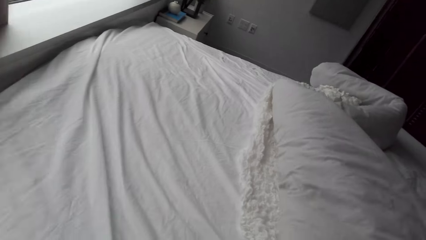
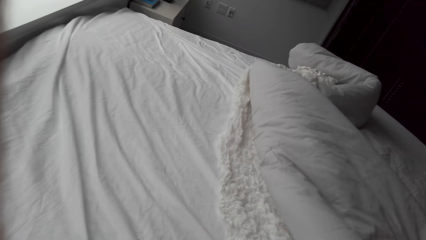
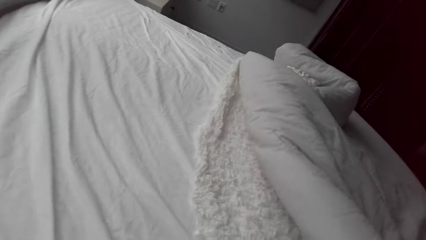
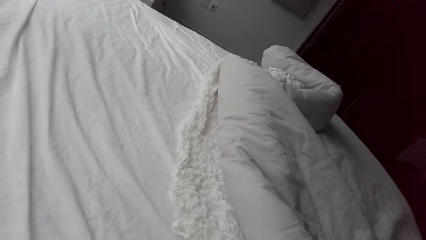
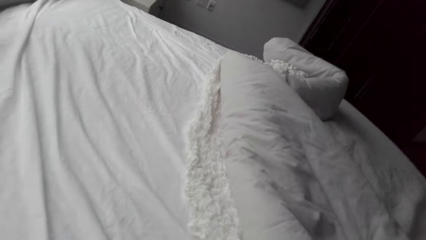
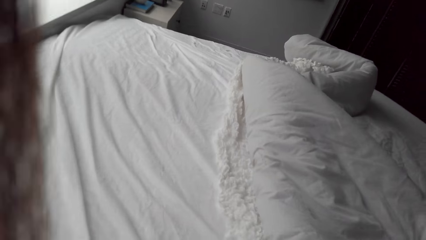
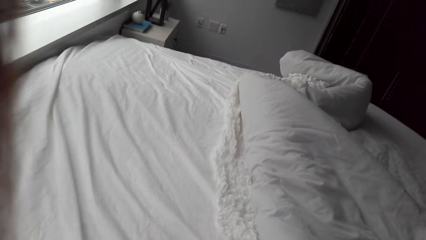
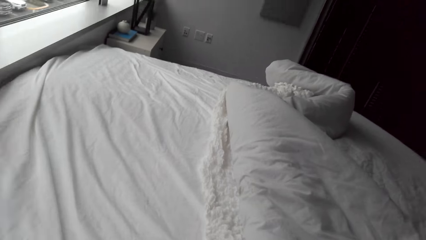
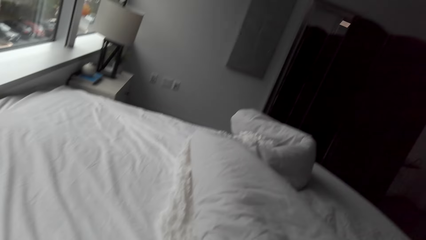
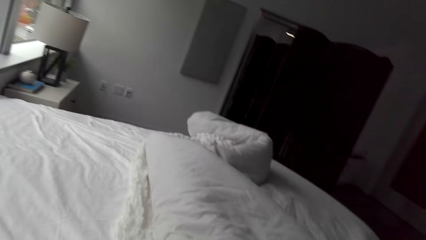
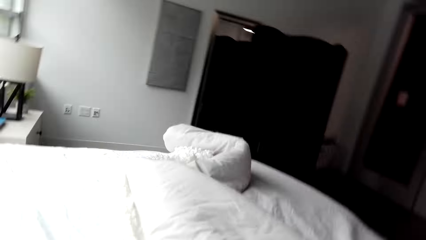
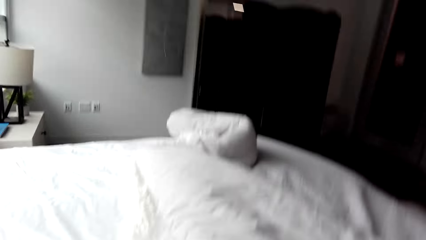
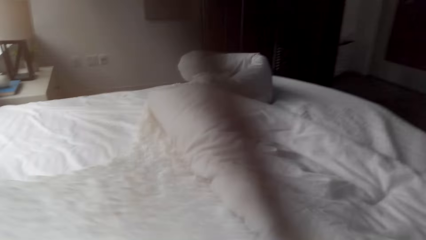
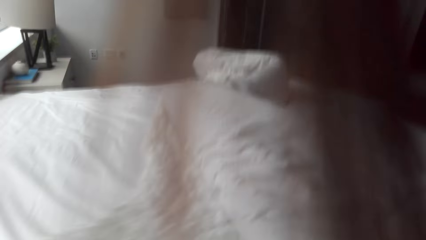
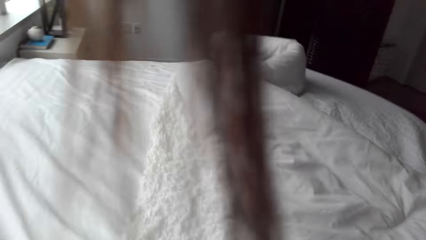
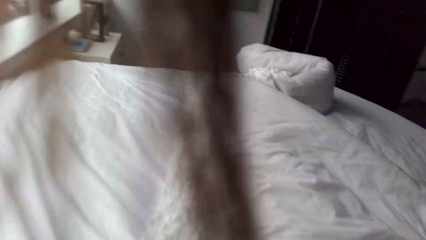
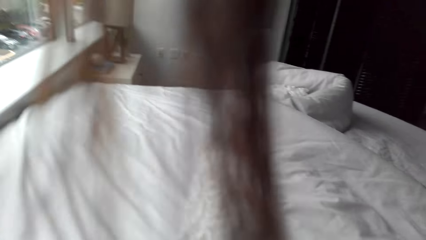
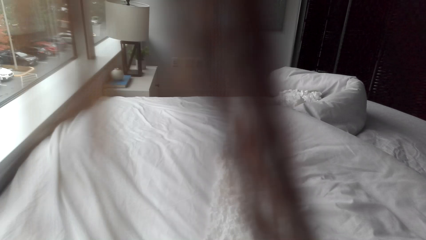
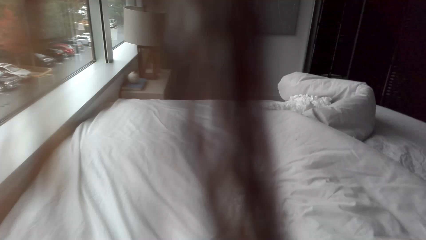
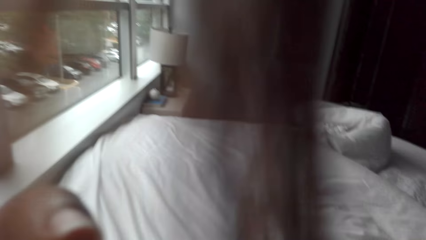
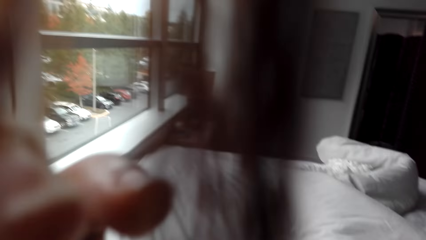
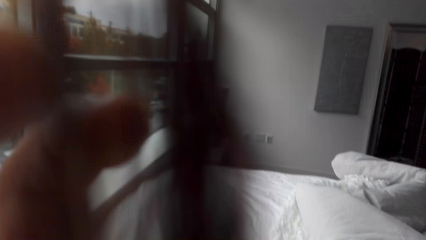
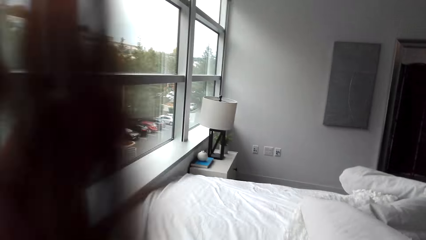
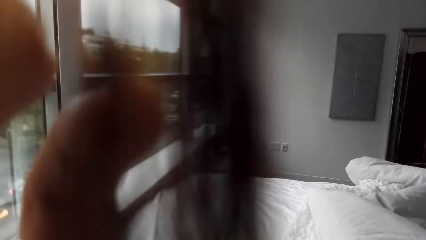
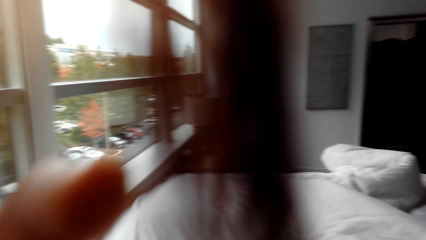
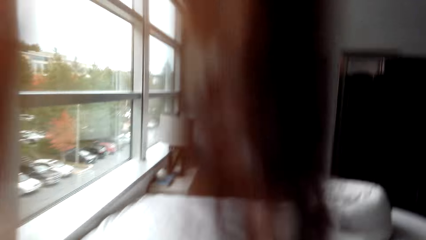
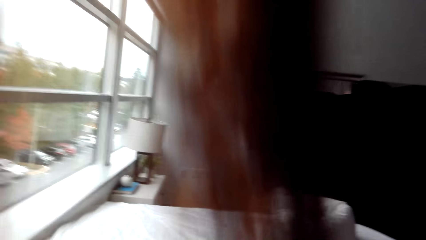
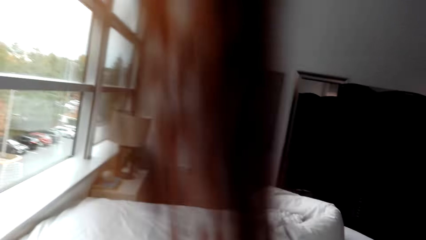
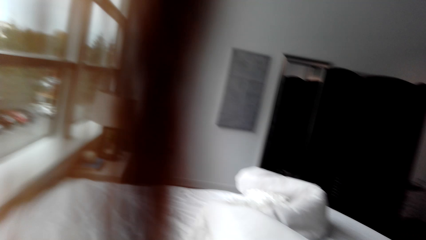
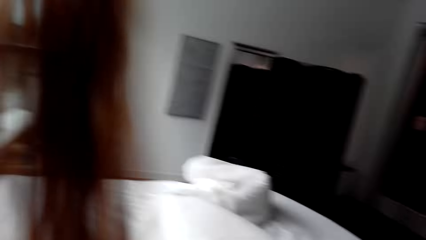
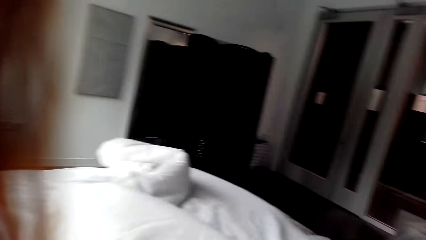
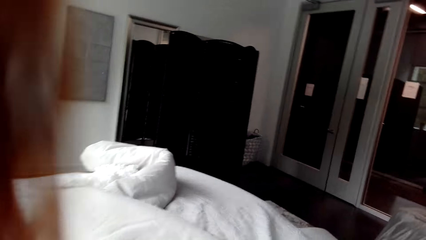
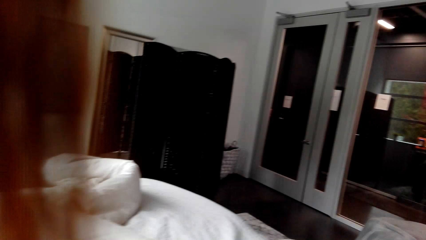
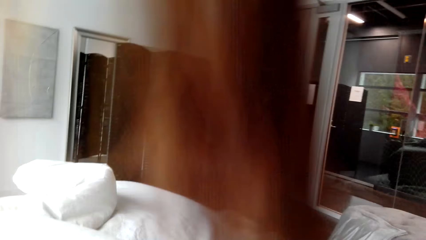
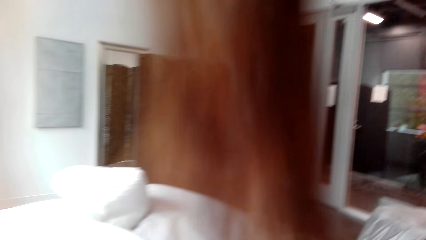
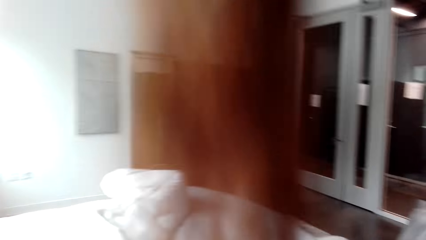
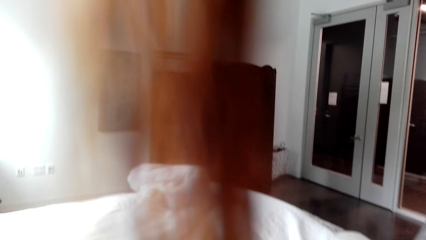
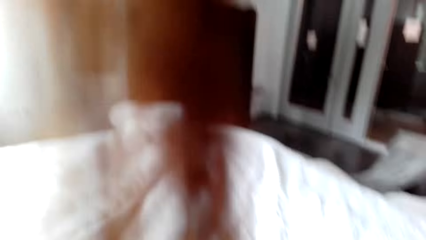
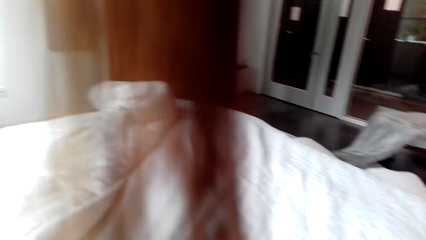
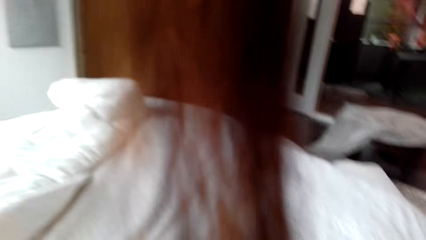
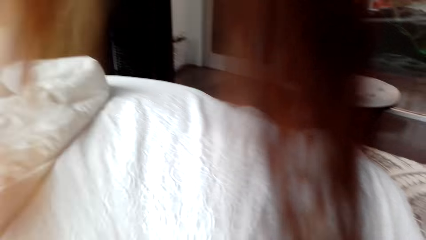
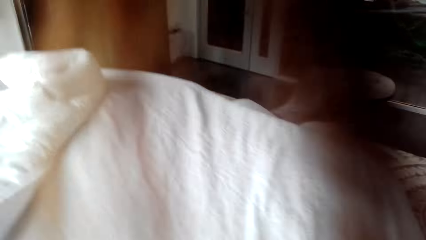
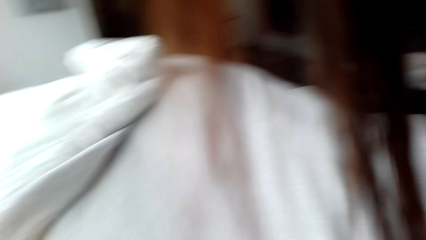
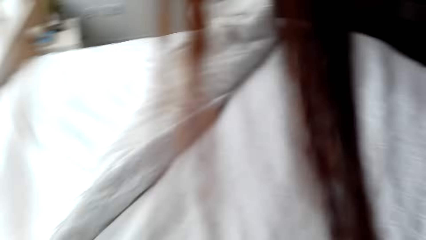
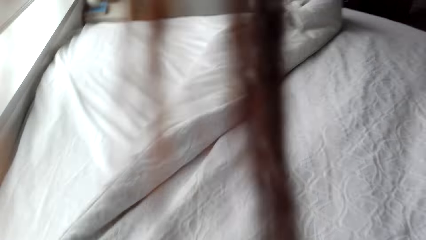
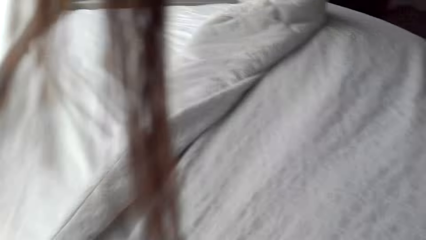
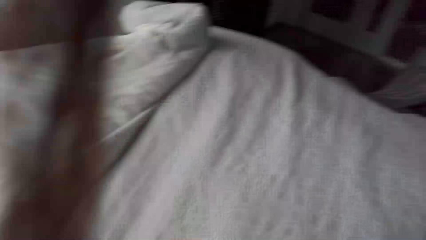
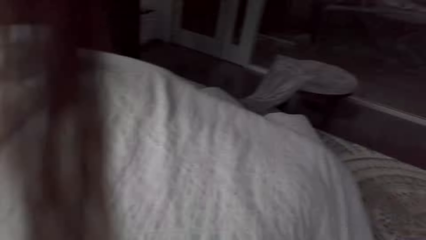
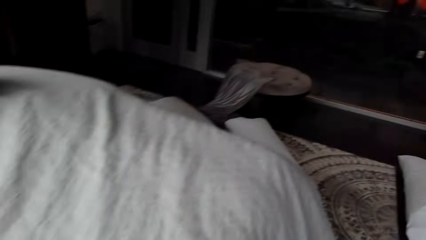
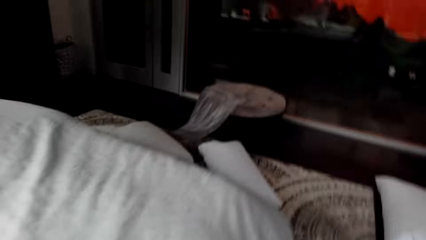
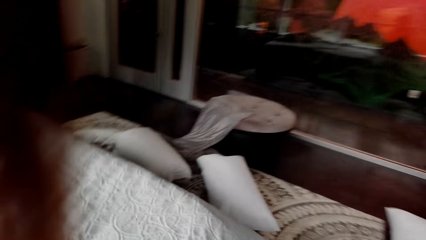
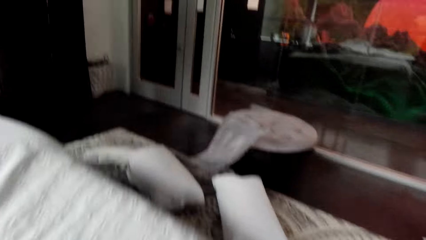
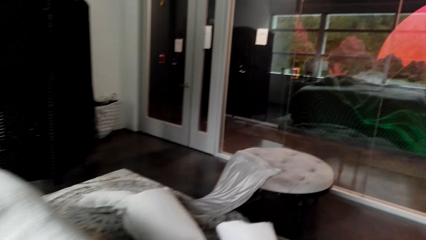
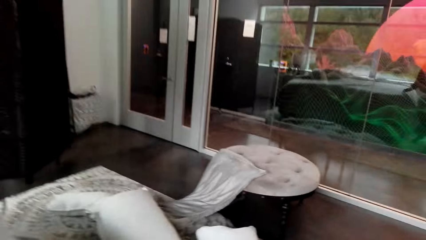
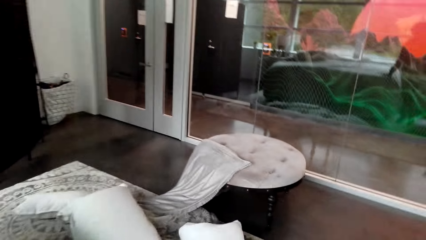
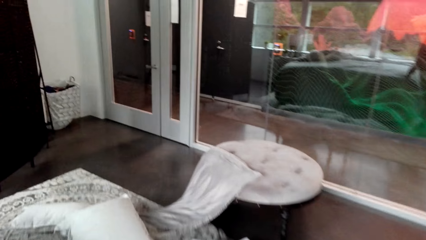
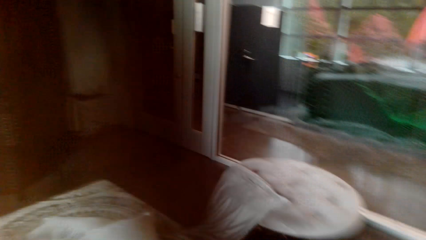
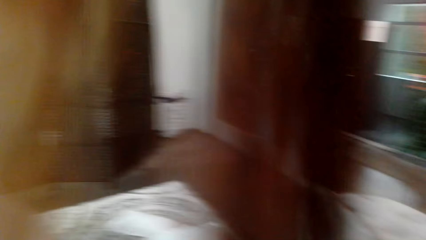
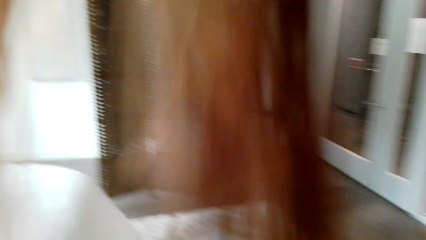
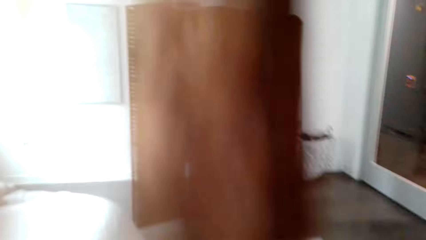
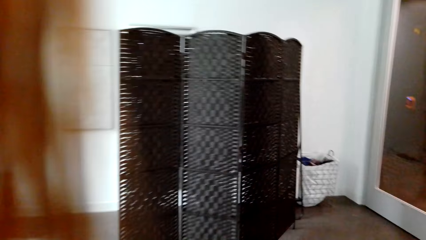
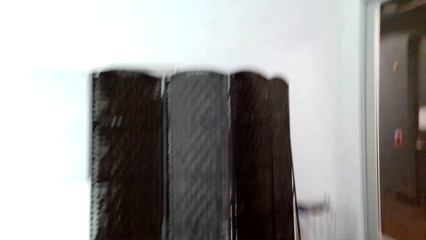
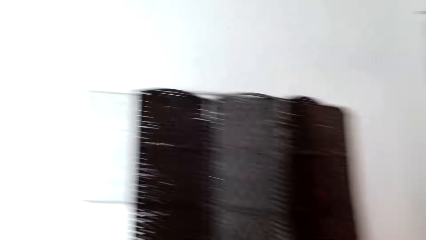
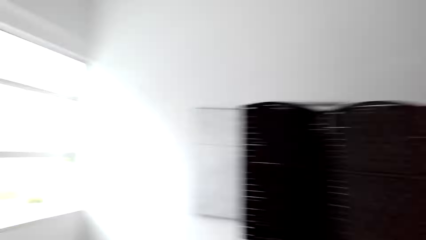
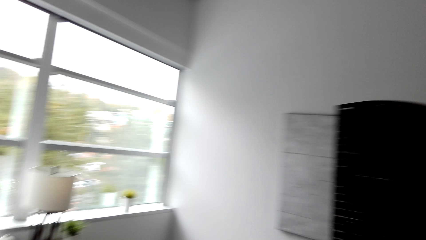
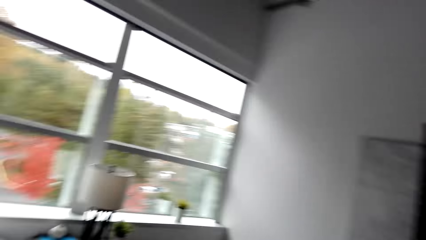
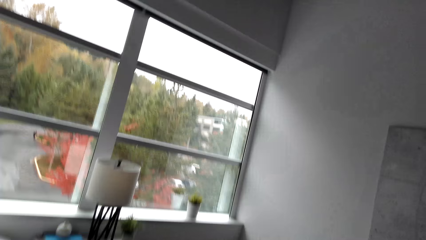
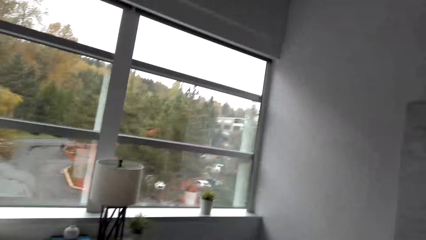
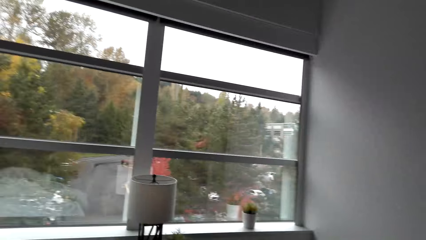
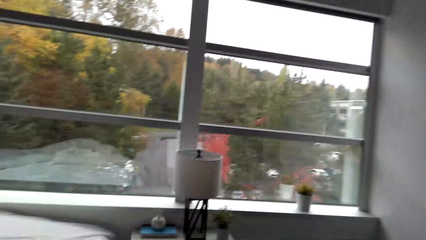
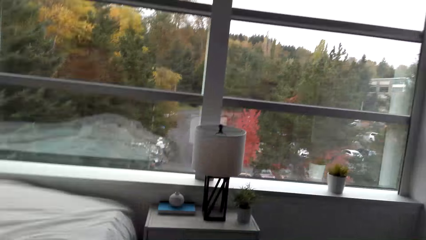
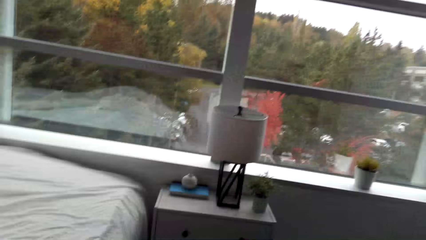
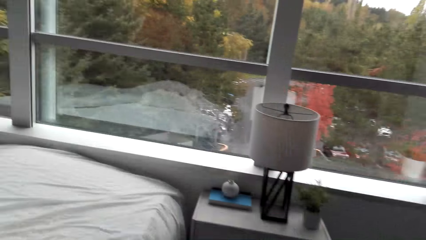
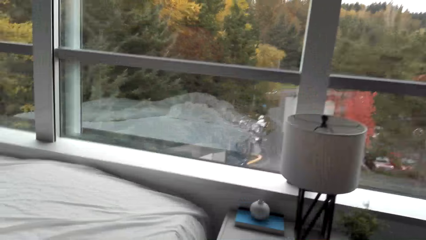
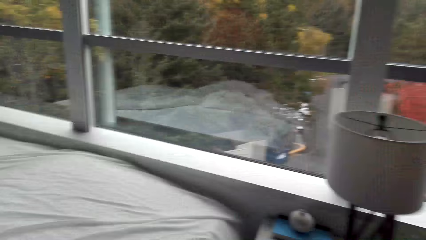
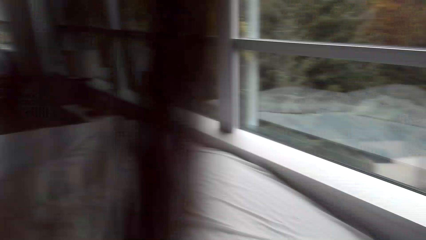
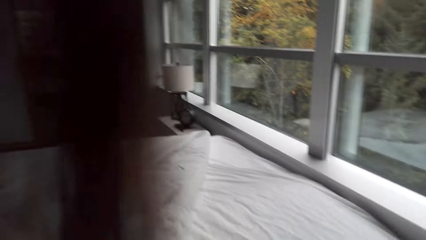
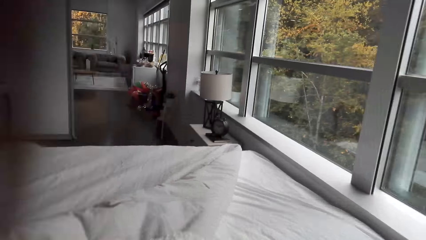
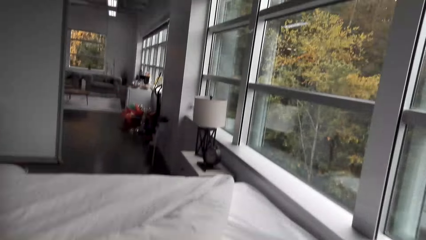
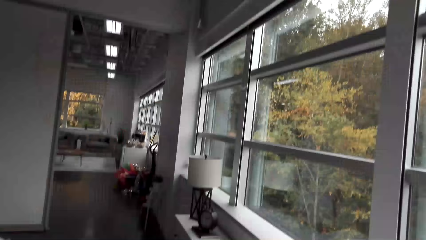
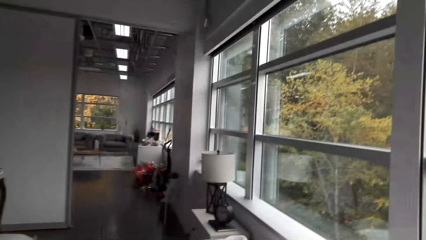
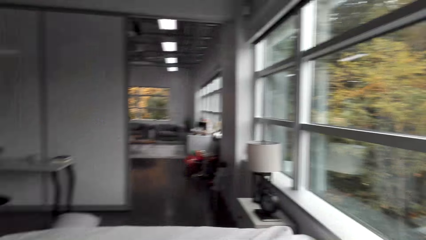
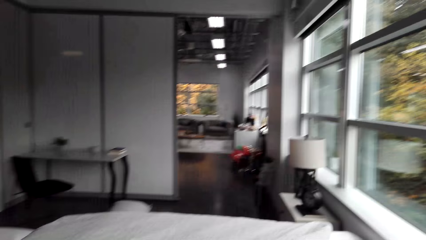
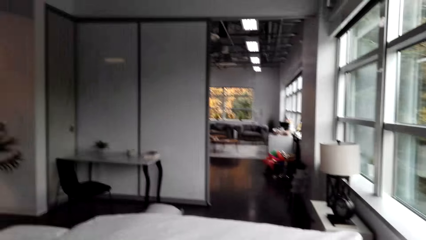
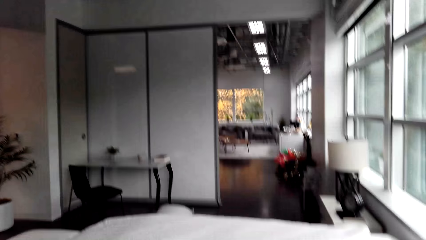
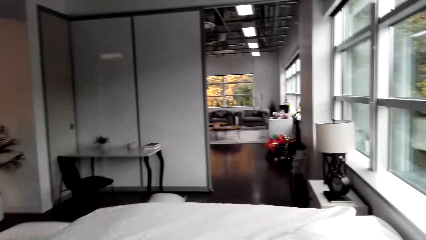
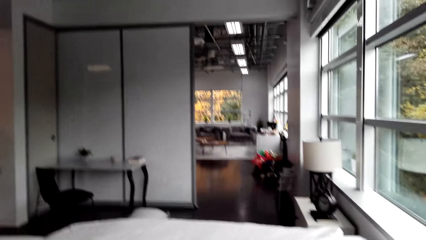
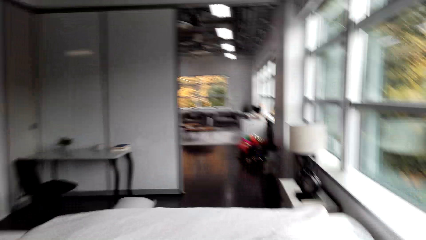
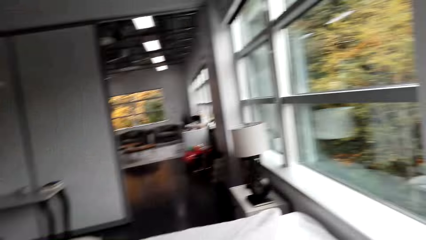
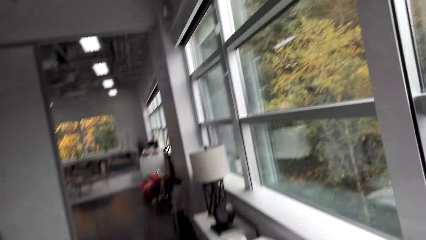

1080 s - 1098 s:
The camera wearer touches her hair. She stares at the bed. She walks around the bedroom. She makes the bed.
